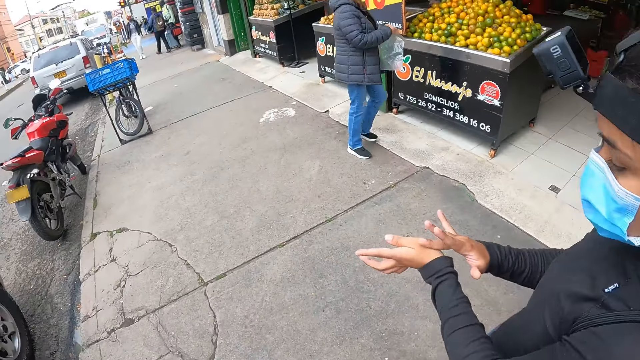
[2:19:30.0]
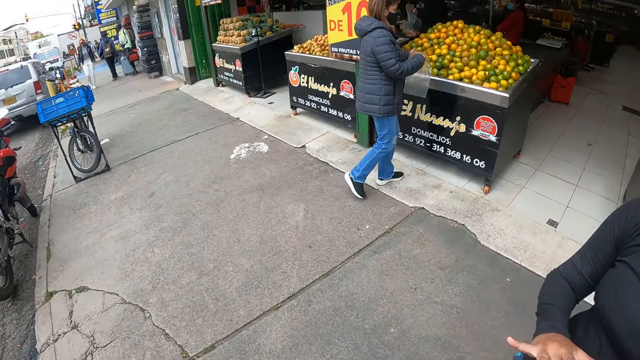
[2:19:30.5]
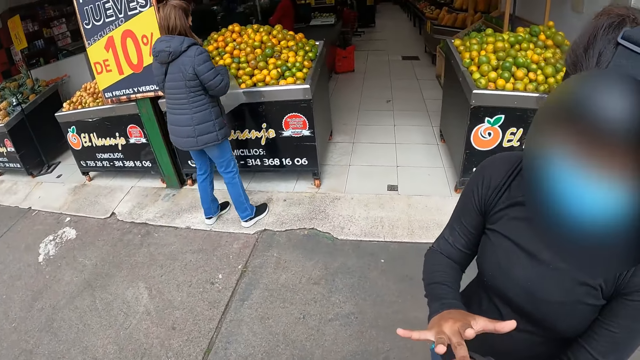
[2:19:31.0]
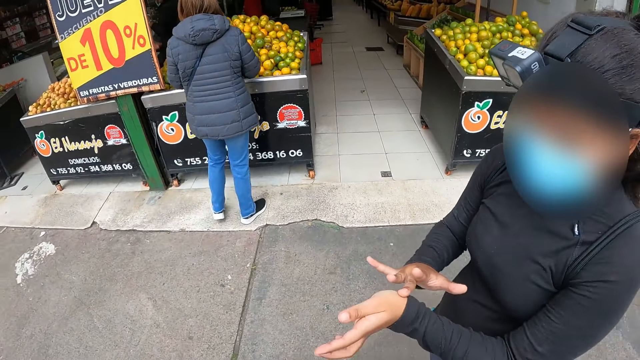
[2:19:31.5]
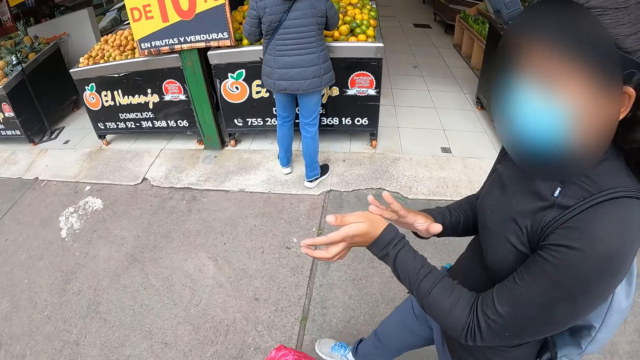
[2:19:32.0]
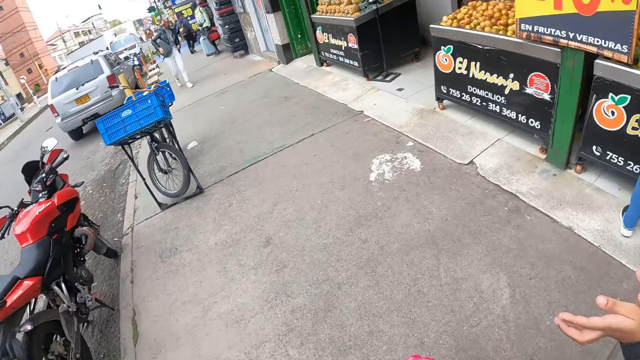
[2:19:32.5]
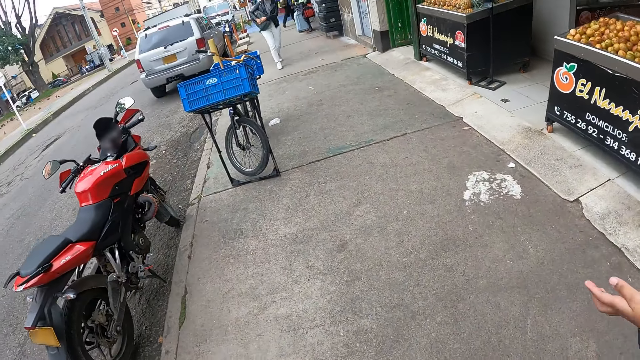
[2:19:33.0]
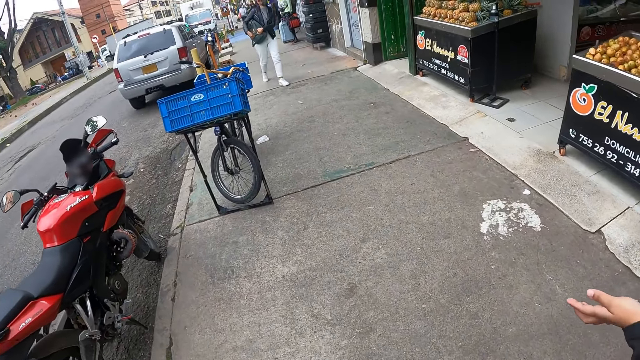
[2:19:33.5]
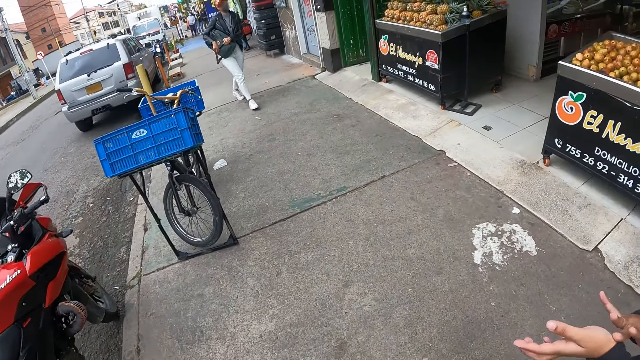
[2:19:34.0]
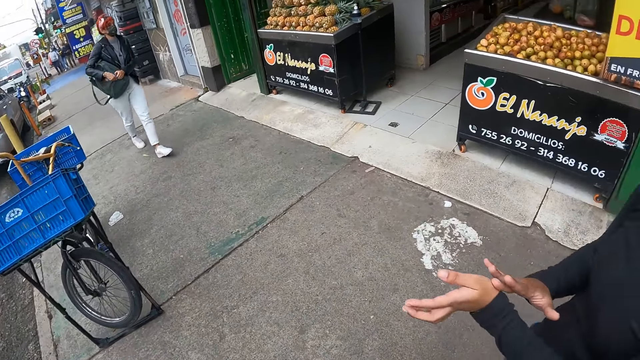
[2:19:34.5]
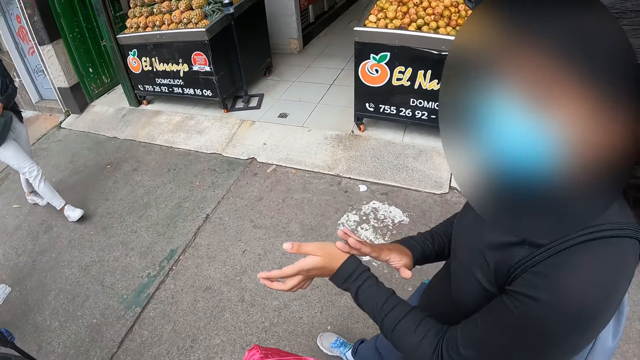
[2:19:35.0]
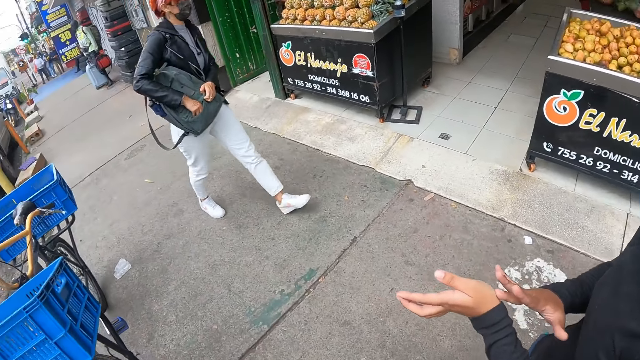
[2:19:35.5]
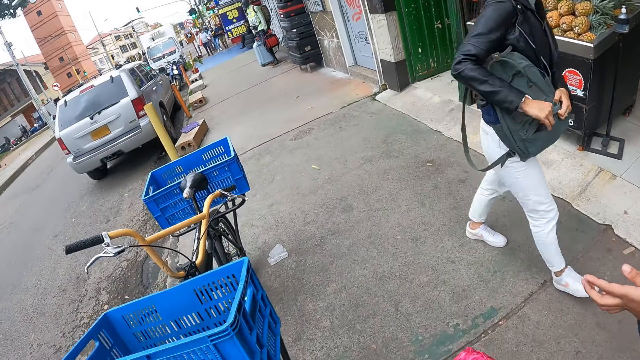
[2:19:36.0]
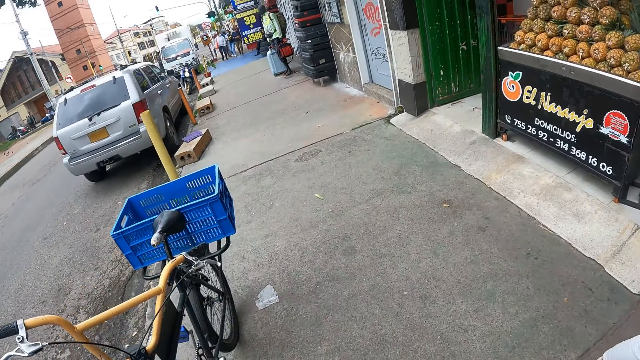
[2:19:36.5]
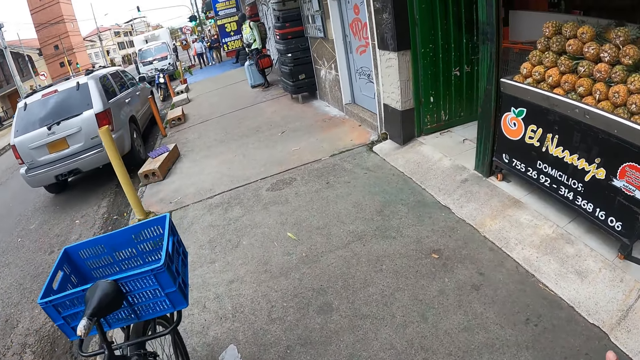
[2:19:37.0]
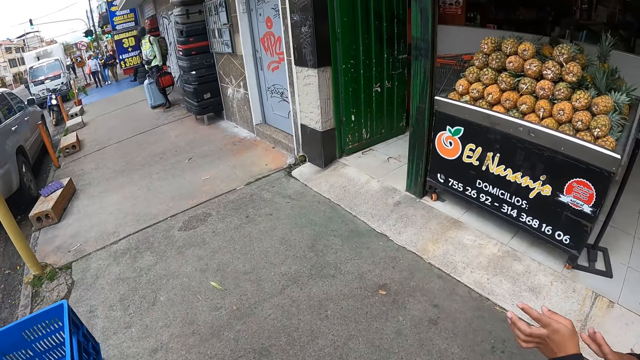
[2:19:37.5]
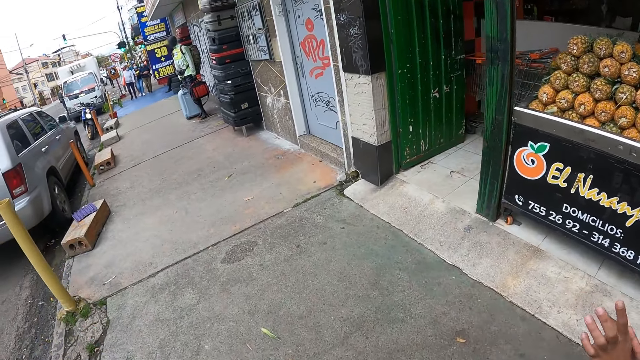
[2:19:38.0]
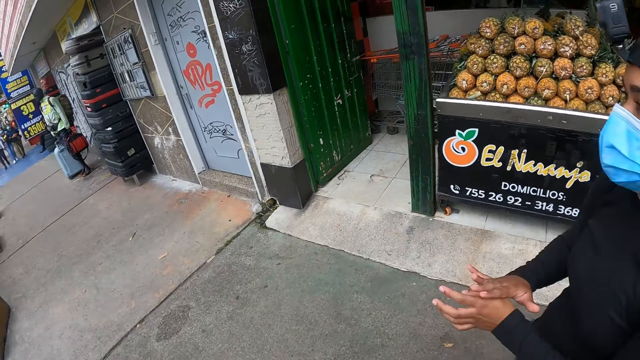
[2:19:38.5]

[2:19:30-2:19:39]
The camera wearer looks around. They walk on the pavement.

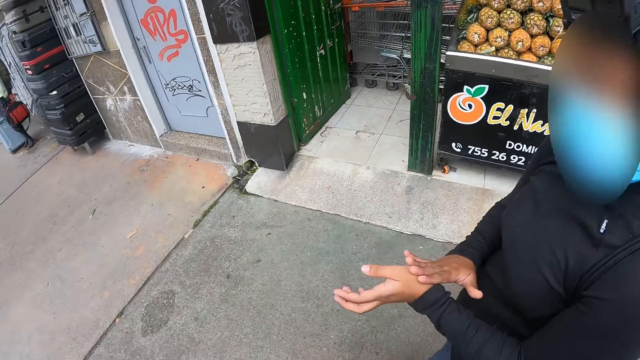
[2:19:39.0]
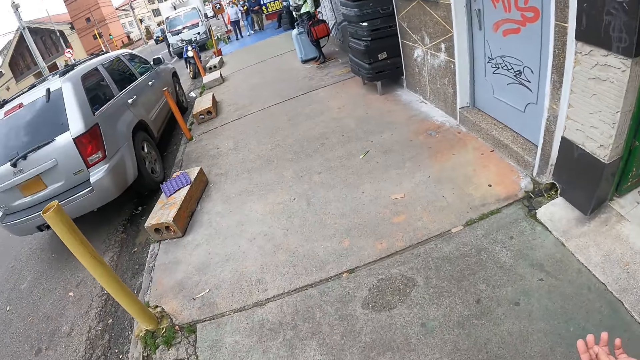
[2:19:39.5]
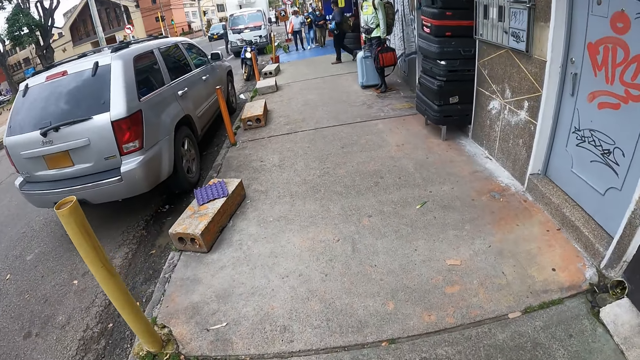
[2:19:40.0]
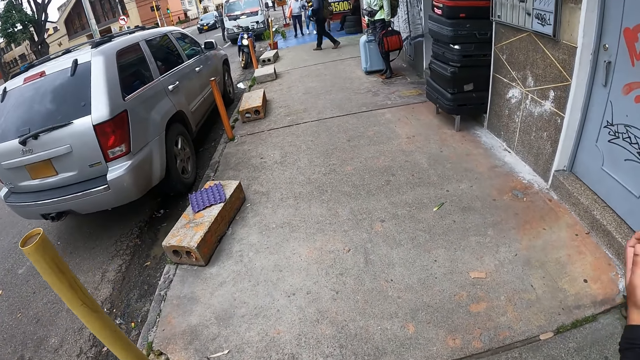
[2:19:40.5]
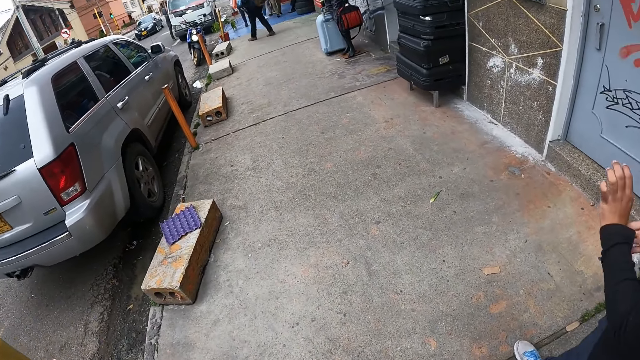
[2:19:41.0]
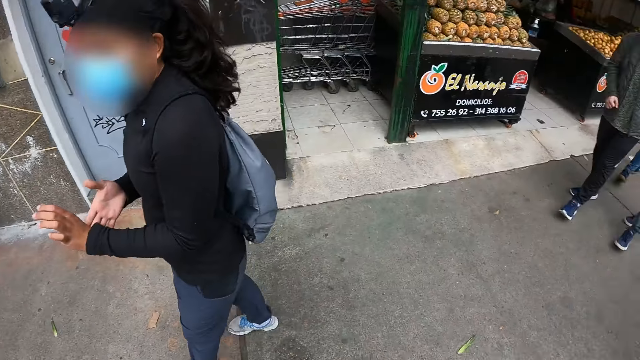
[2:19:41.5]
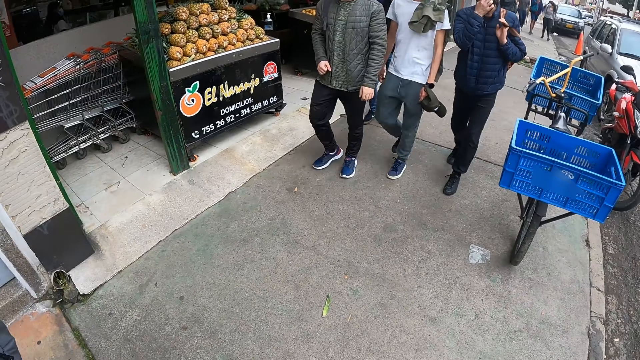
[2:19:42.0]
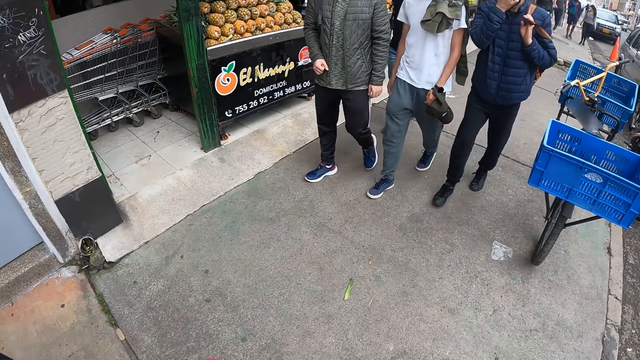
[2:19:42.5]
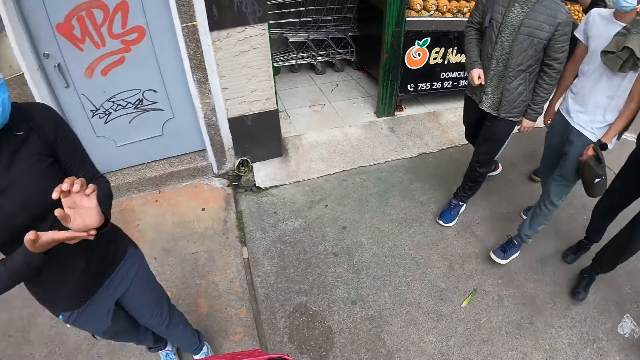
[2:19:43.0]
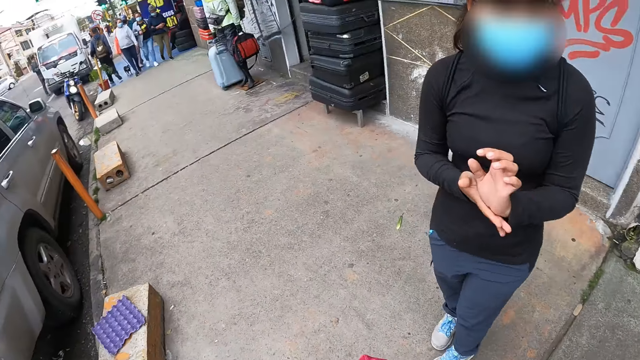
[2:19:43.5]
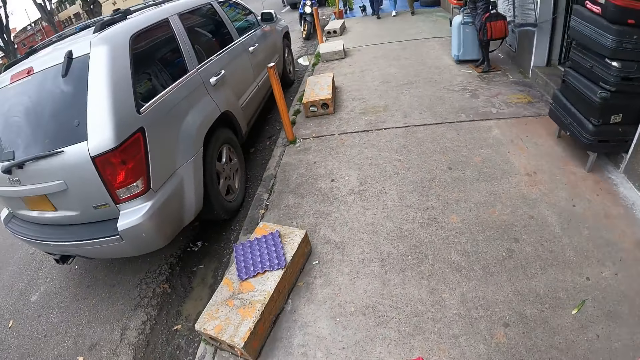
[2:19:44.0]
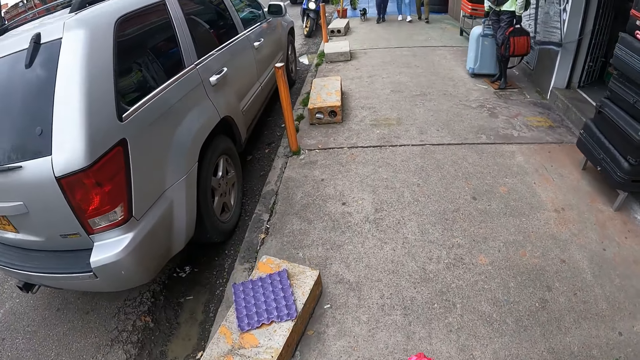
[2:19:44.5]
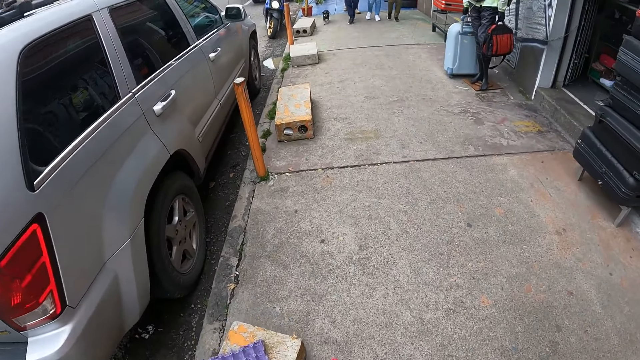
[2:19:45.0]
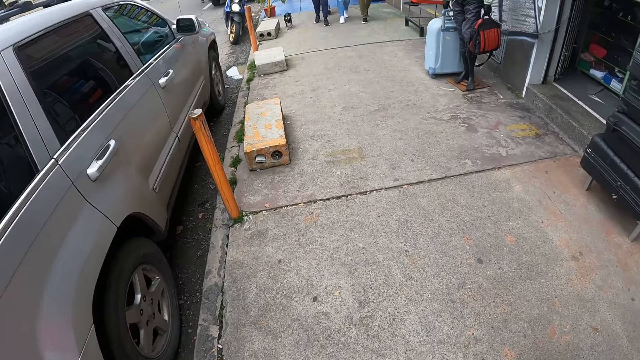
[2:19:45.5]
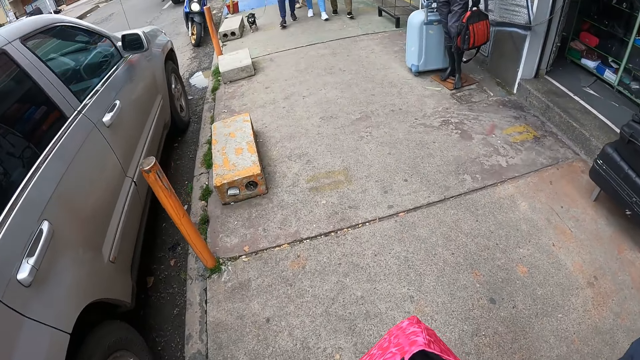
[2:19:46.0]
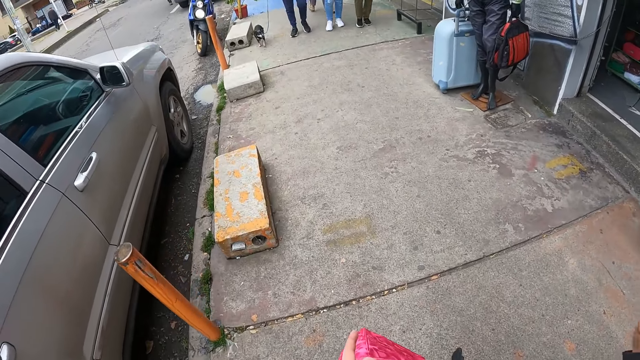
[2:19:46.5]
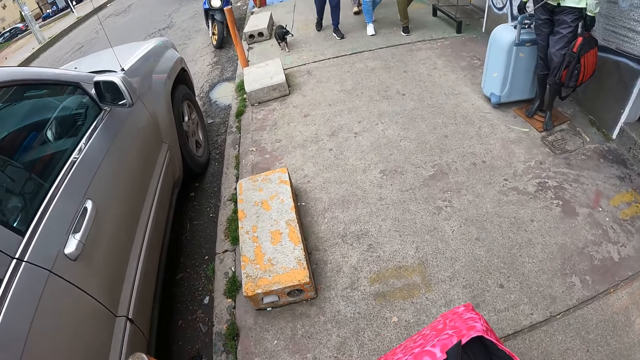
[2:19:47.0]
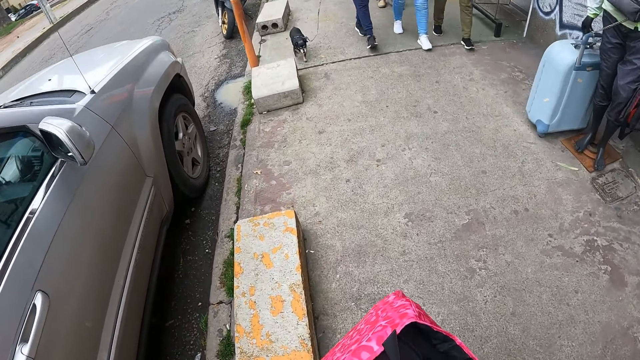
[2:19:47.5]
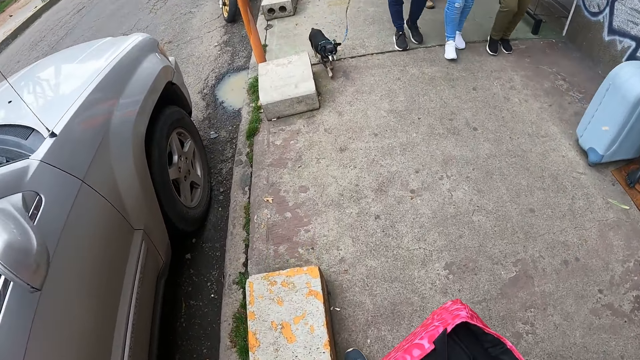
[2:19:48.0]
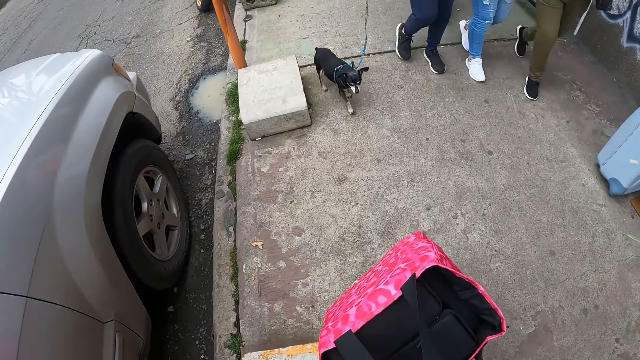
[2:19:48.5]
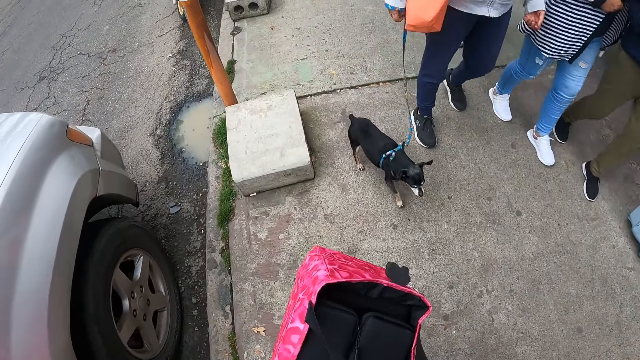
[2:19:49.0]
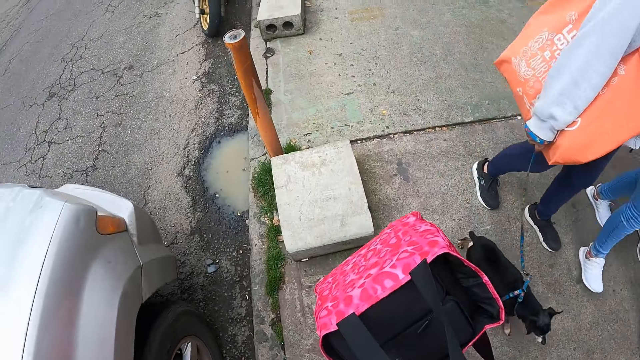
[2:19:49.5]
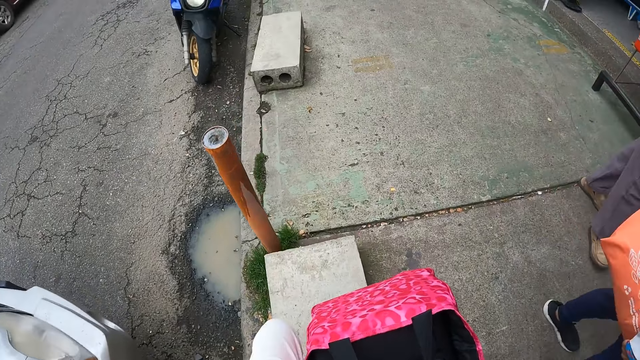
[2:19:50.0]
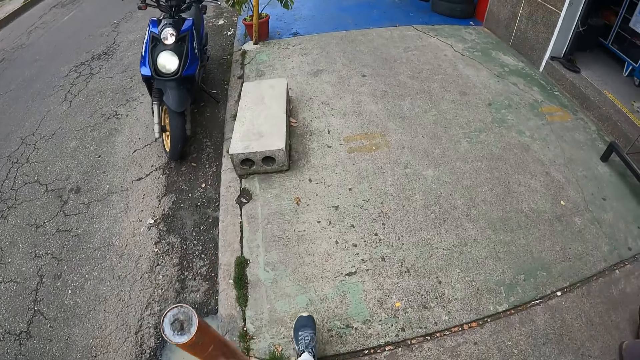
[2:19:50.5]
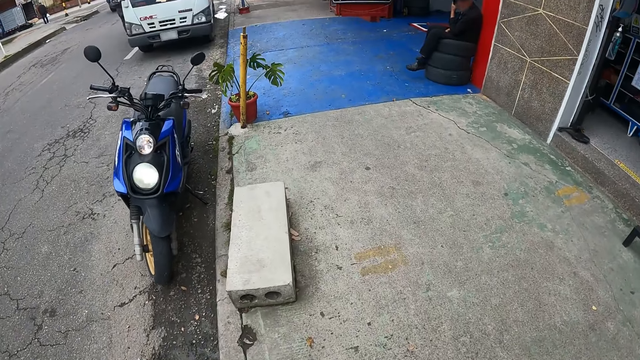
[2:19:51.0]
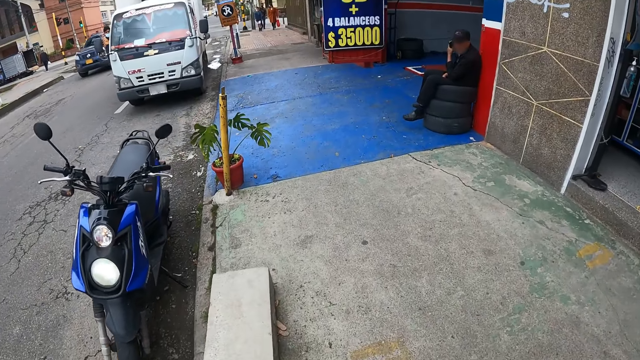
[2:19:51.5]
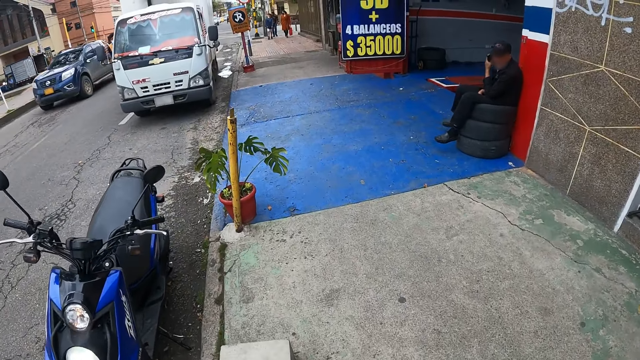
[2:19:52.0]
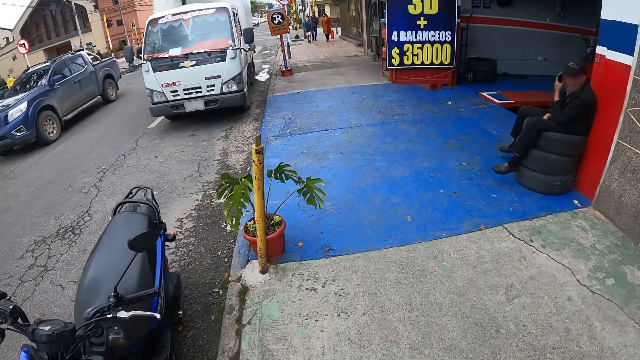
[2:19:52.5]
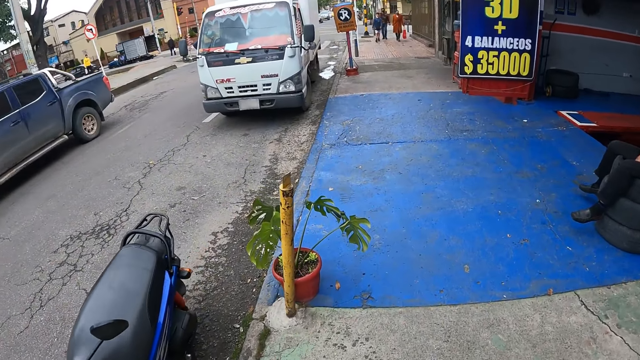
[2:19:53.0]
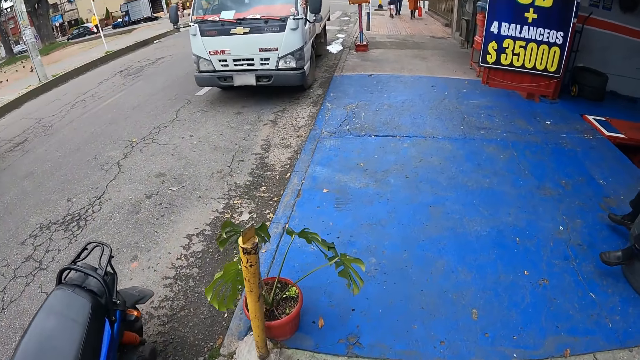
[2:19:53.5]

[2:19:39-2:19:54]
The camera wearer looks around. They turn around. They look around. They carry a bag. A woman walks past the camera wearer with a dog.
